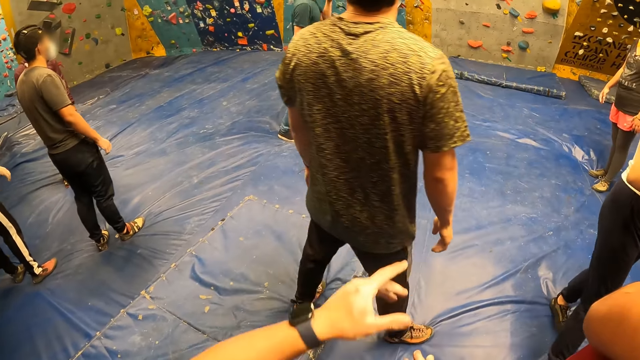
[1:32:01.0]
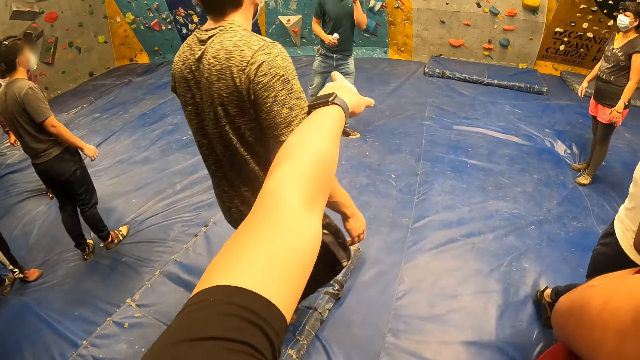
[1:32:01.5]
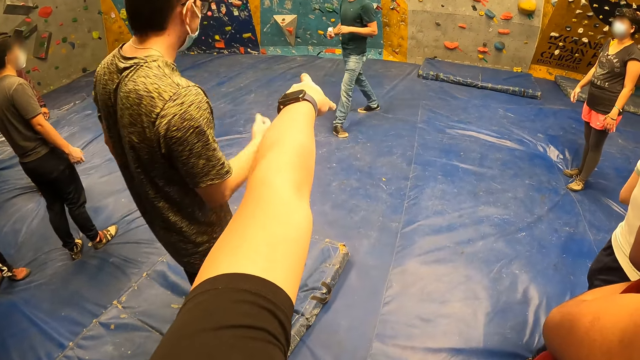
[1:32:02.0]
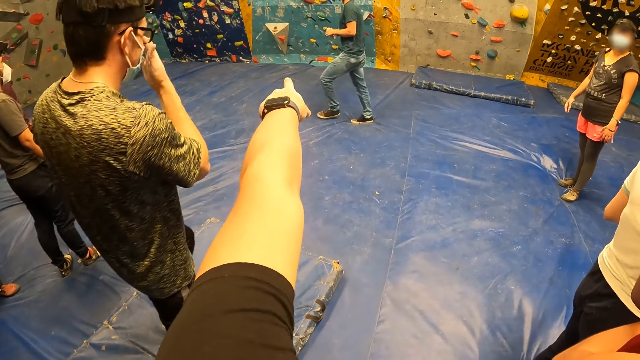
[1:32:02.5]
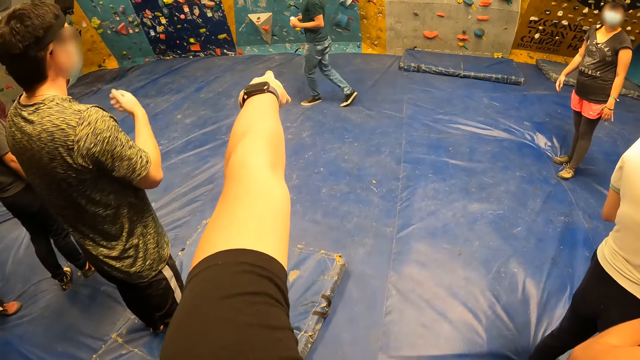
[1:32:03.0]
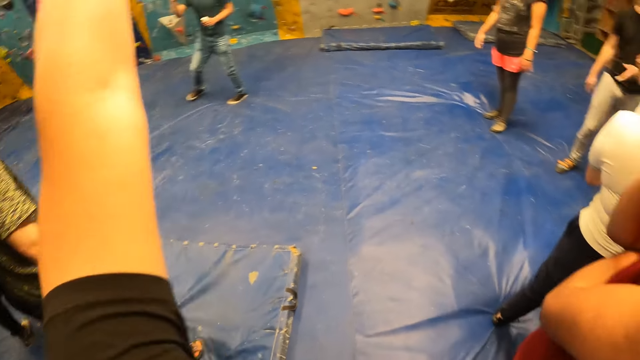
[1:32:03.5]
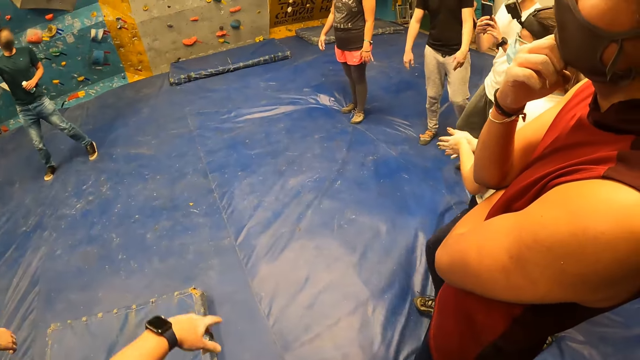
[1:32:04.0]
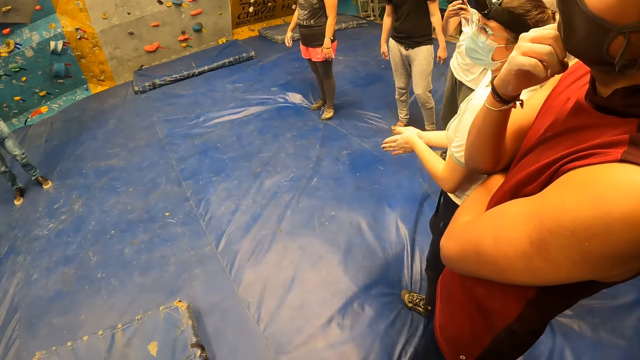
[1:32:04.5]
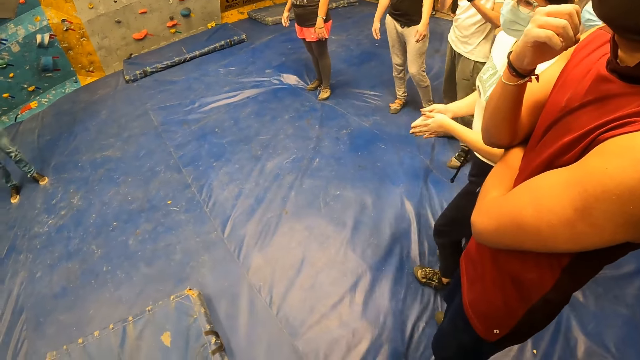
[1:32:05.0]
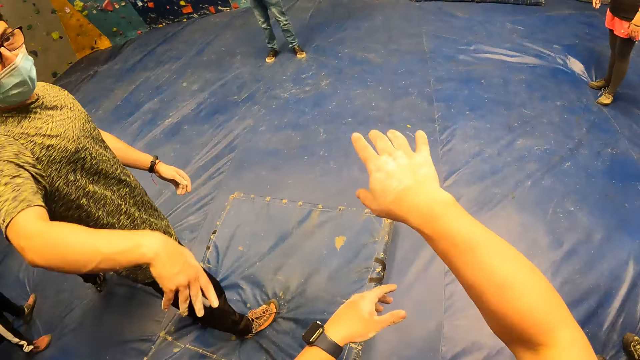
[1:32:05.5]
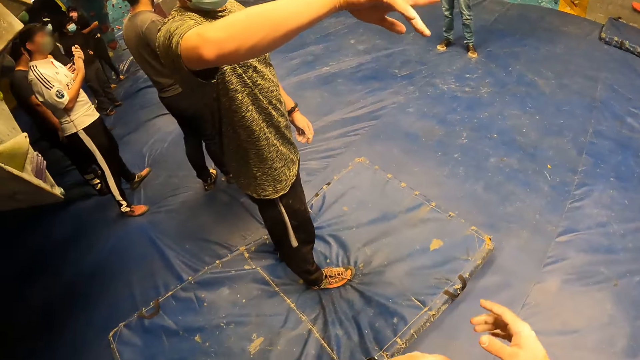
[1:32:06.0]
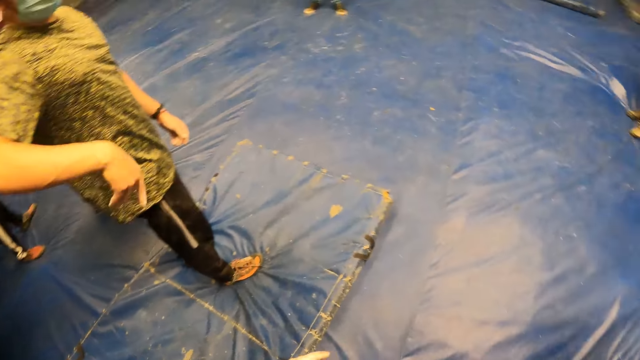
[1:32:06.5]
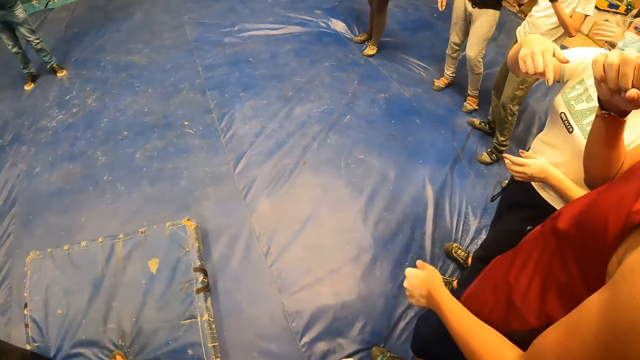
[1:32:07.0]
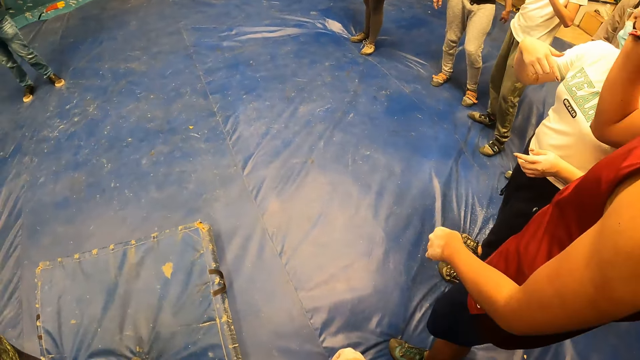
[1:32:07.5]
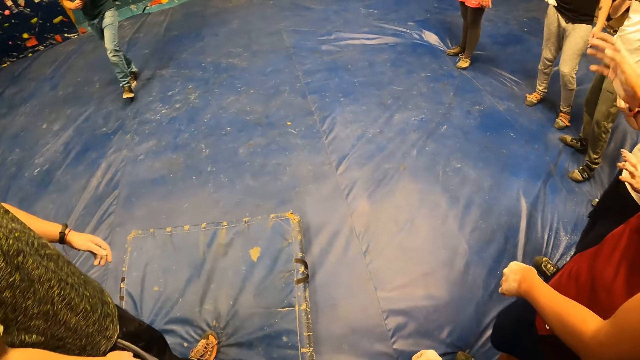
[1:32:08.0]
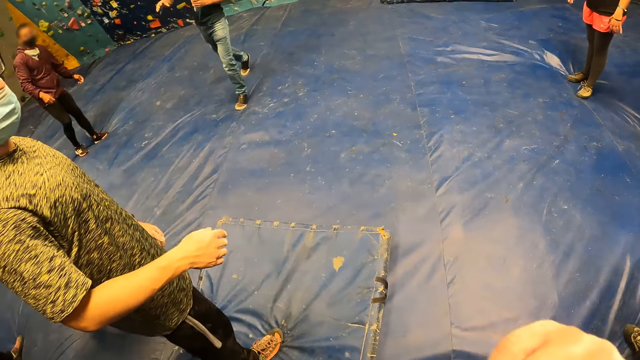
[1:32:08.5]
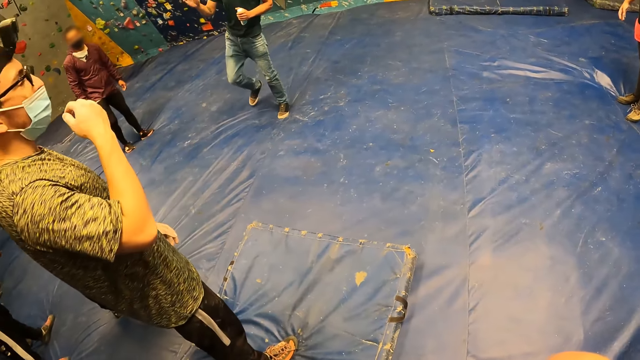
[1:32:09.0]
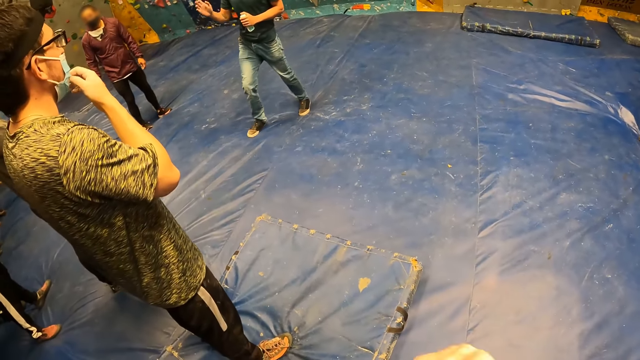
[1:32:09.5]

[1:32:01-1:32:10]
The camera wearer points a finger. They throw the left hand. They gesture with the right hand.

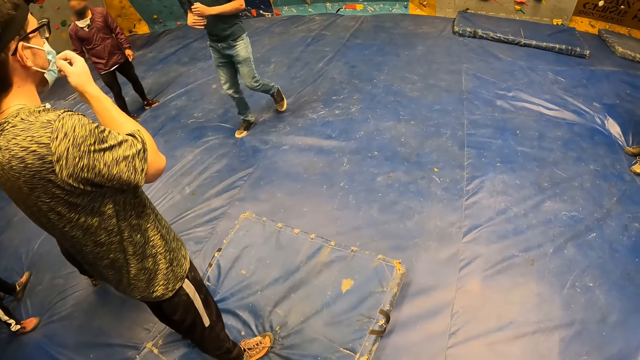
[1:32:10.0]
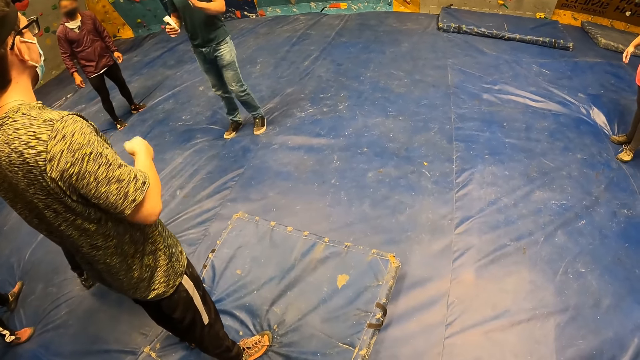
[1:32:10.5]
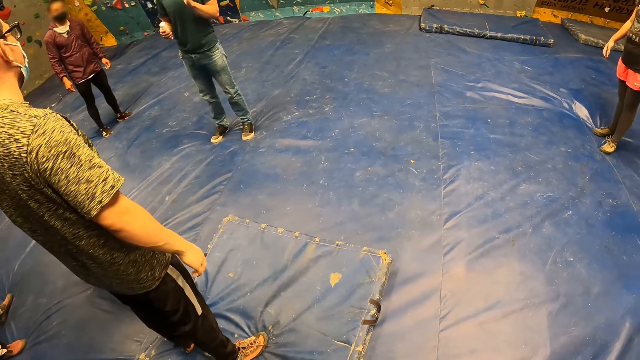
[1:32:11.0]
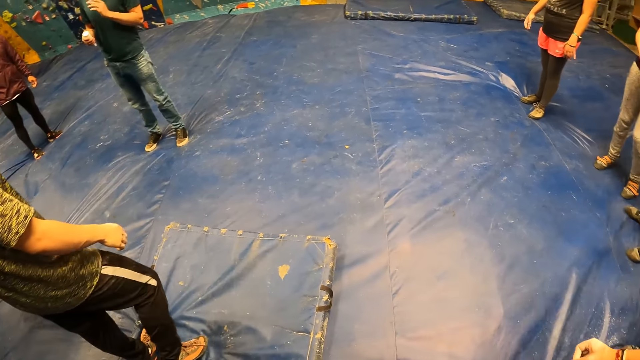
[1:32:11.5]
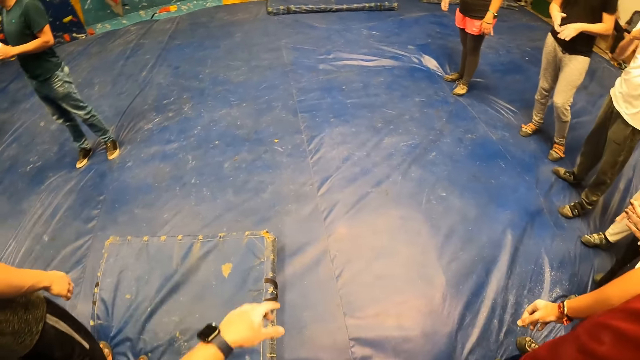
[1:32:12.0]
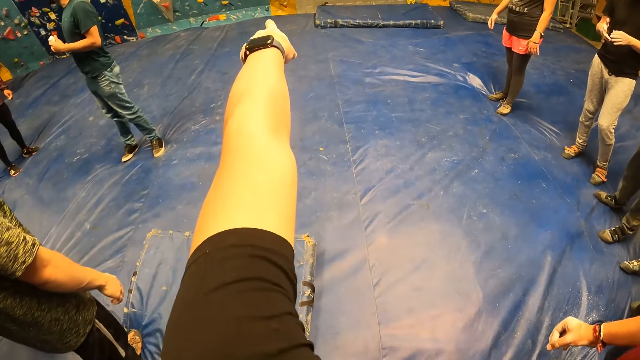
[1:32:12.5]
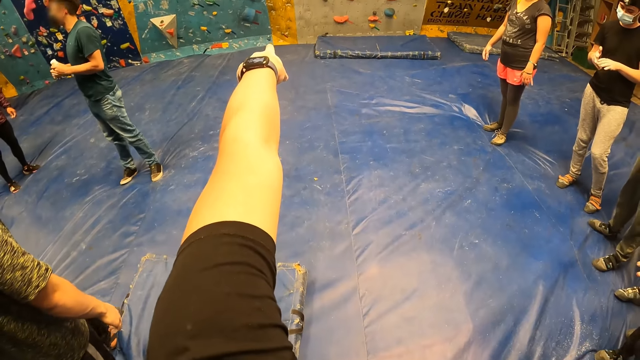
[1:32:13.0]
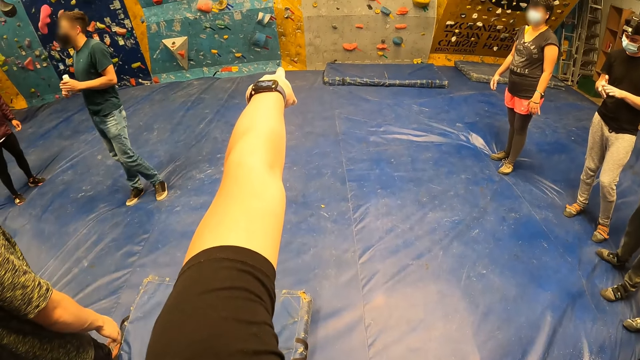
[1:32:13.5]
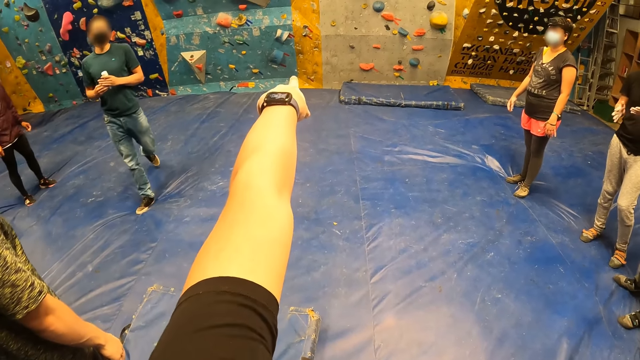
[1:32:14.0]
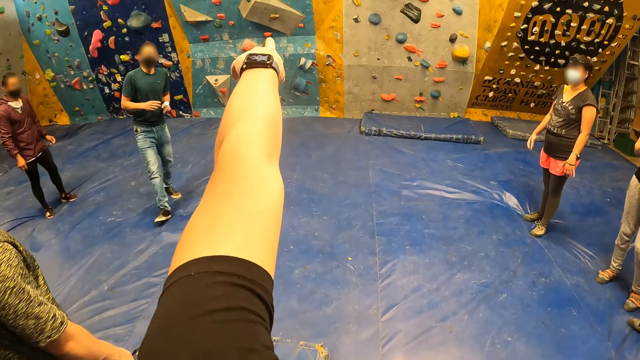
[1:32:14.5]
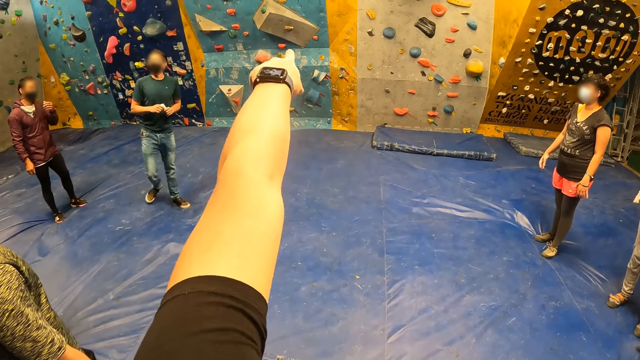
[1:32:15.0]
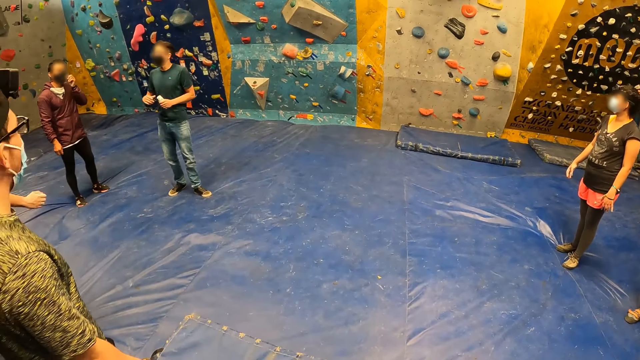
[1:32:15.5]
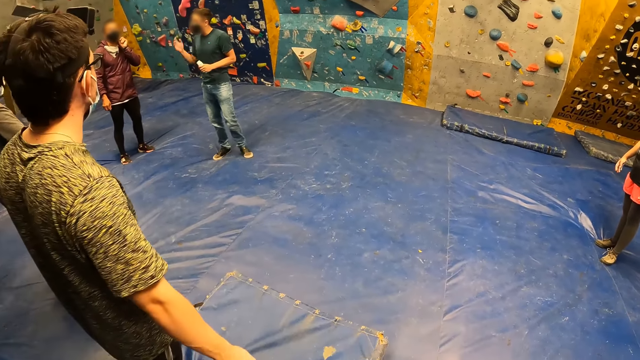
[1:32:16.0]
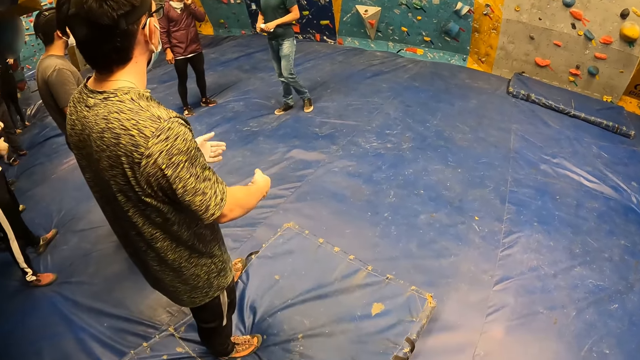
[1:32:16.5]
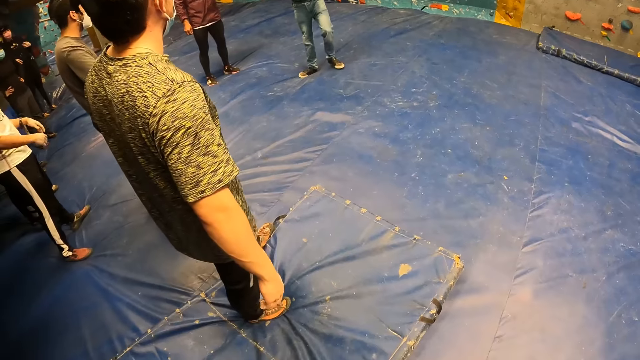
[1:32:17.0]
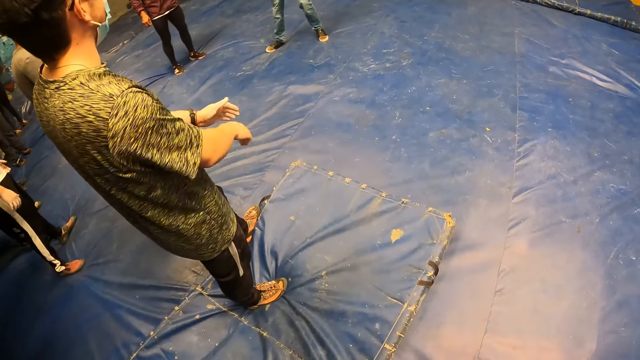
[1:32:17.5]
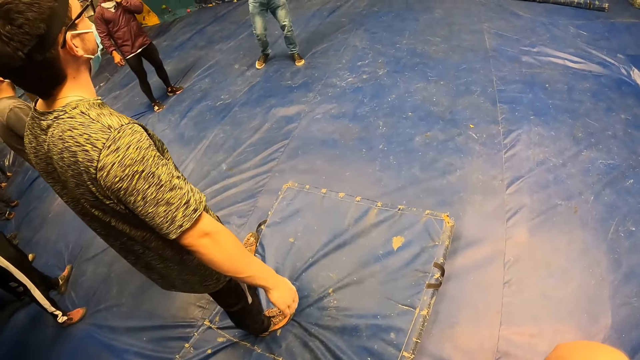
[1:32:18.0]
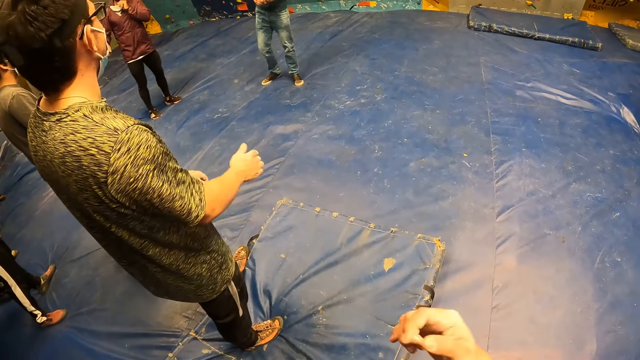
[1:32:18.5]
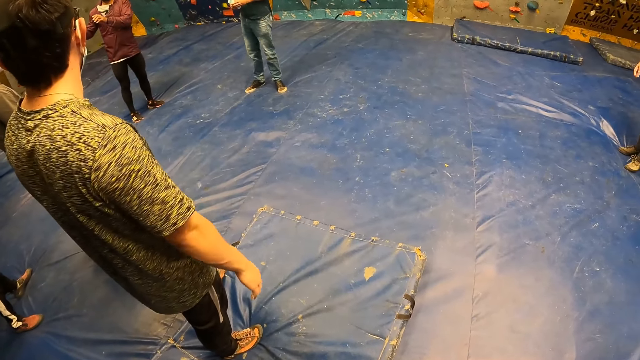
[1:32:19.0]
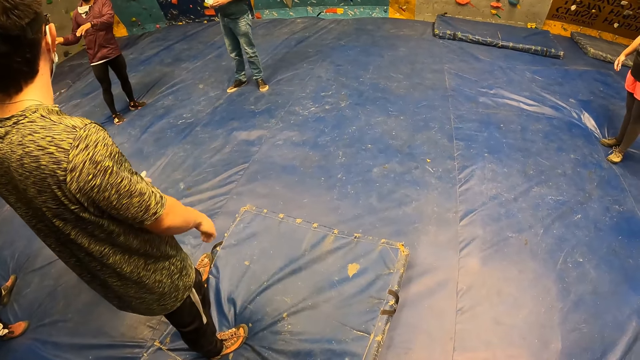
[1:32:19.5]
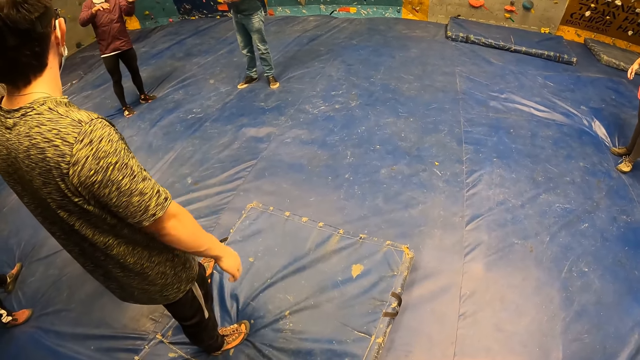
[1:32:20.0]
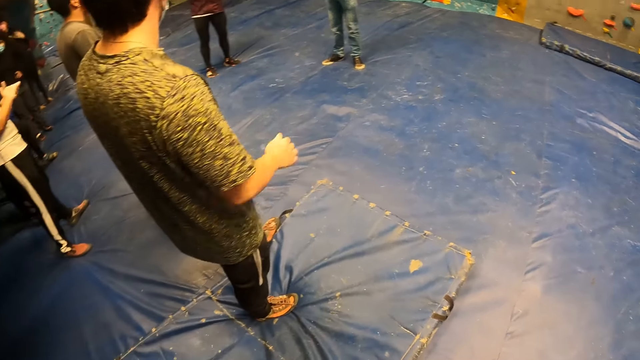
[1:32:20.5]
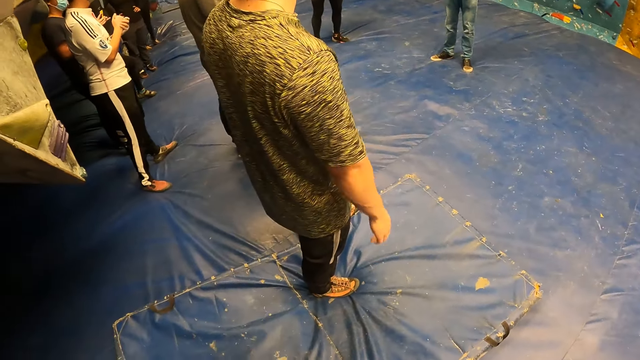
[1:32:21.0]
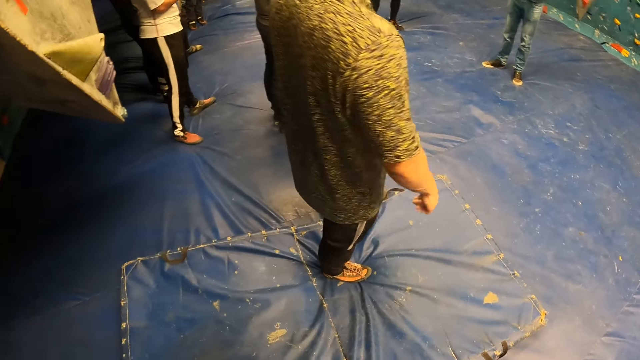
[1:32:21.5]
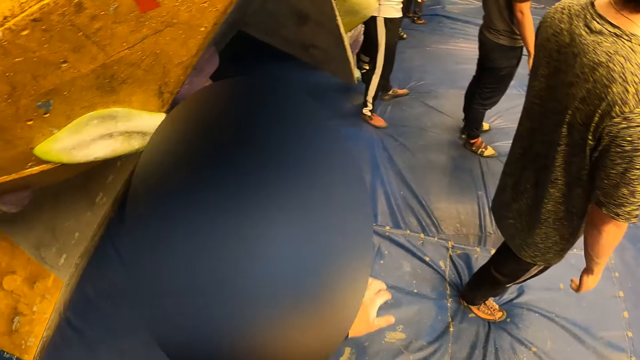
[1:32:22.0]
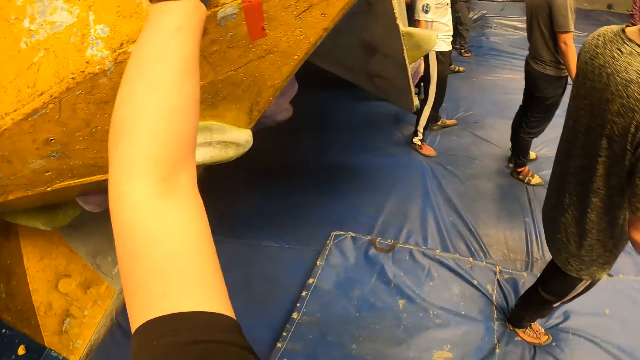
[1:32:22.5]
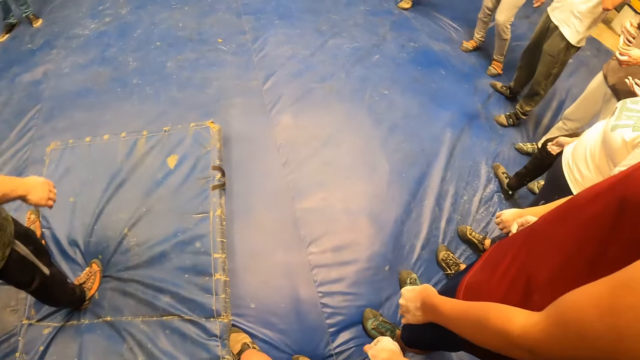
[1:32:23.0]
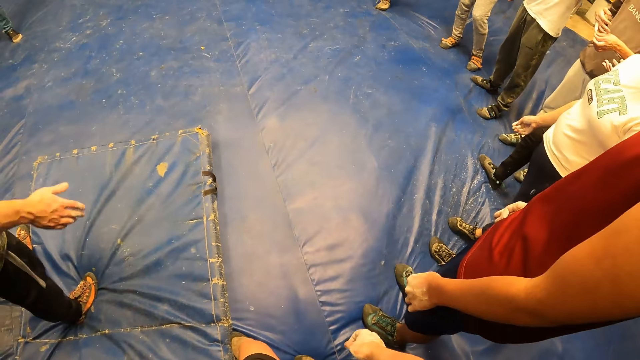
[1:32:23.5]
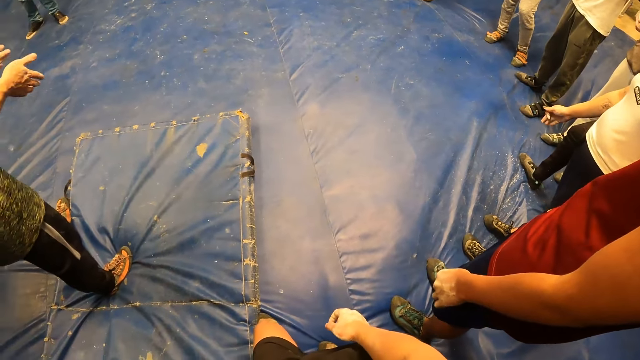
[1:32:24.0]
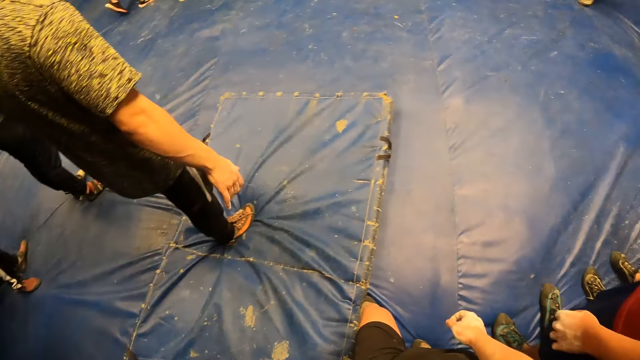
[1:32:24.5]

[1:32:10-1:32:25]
The camera wearer points a finger. They throw the right hand. They look around. They look around again.
